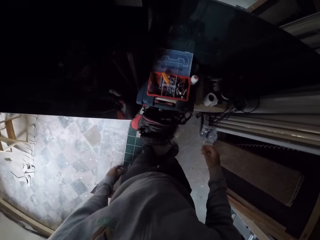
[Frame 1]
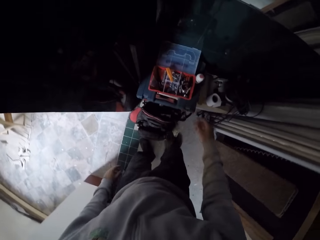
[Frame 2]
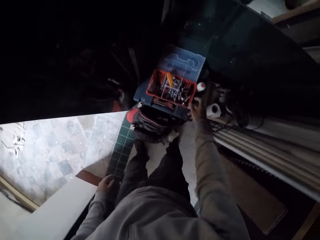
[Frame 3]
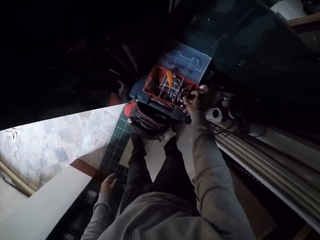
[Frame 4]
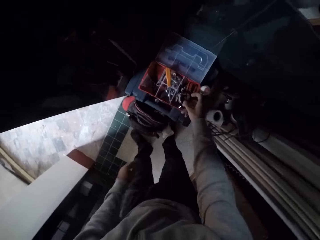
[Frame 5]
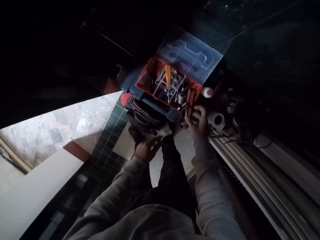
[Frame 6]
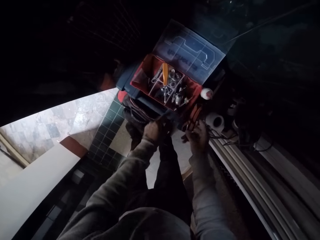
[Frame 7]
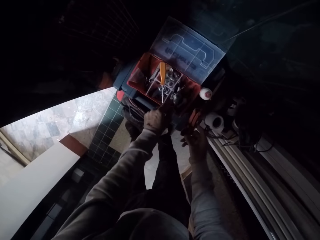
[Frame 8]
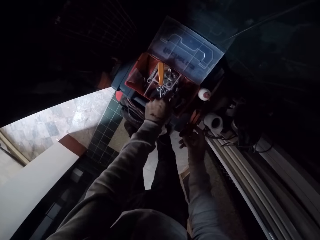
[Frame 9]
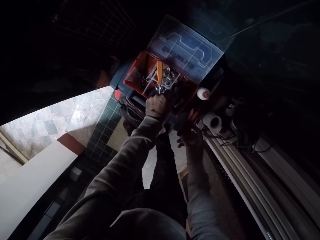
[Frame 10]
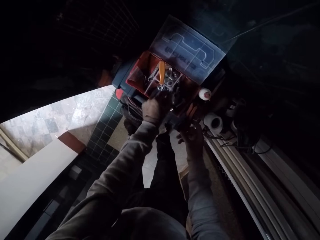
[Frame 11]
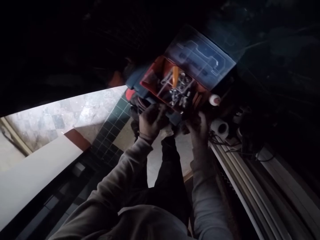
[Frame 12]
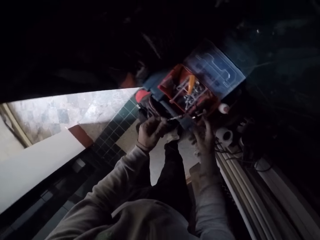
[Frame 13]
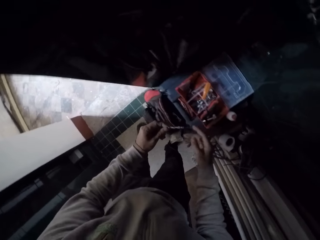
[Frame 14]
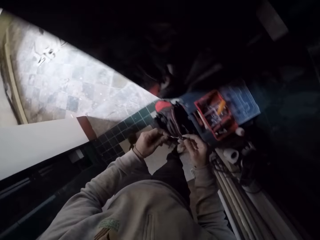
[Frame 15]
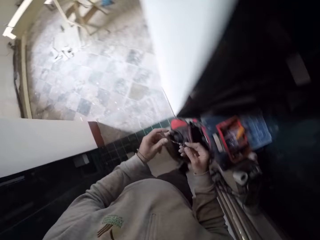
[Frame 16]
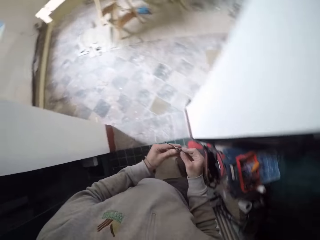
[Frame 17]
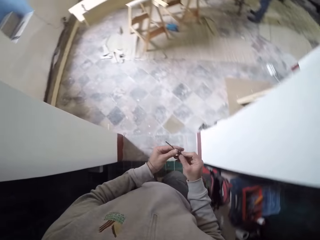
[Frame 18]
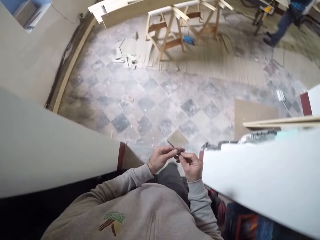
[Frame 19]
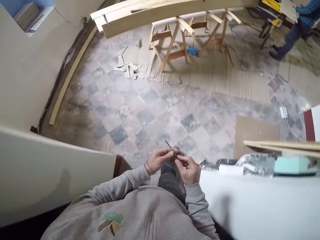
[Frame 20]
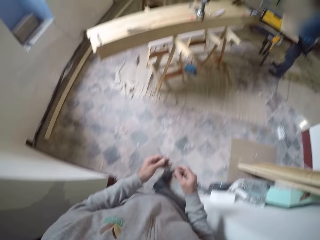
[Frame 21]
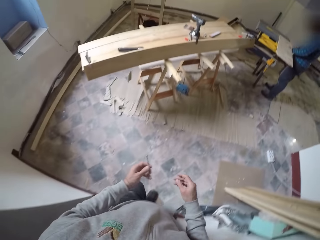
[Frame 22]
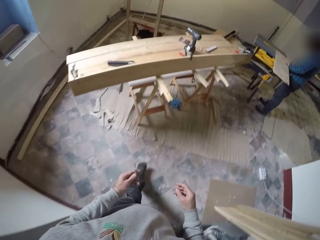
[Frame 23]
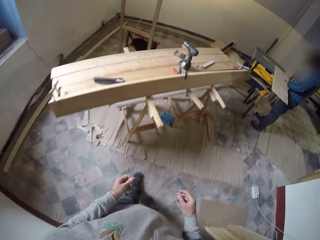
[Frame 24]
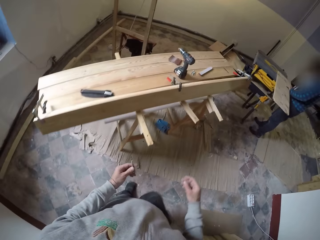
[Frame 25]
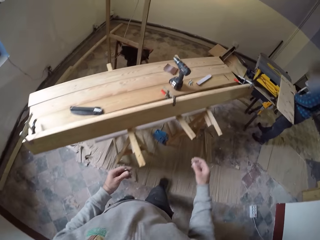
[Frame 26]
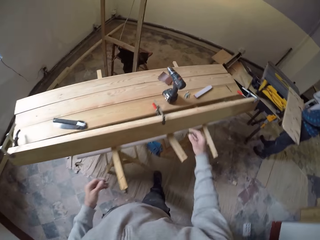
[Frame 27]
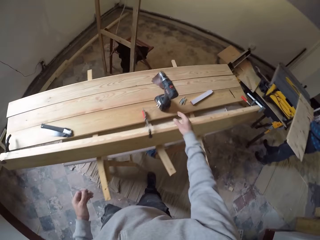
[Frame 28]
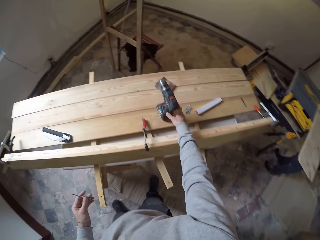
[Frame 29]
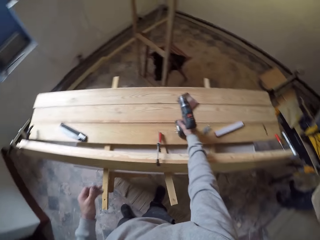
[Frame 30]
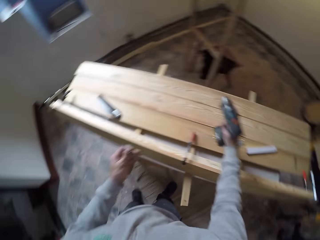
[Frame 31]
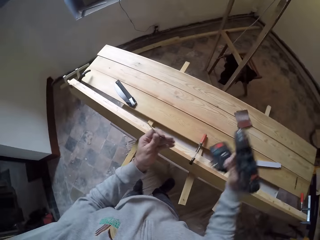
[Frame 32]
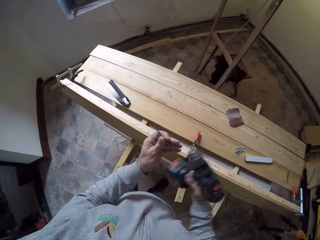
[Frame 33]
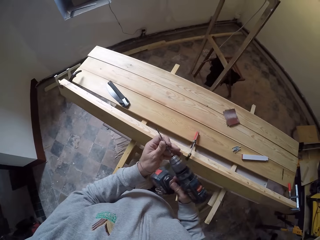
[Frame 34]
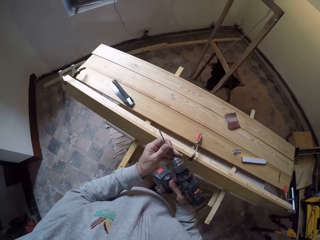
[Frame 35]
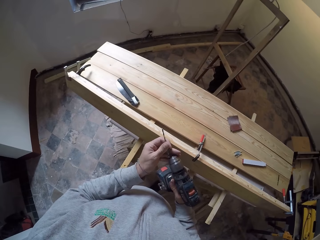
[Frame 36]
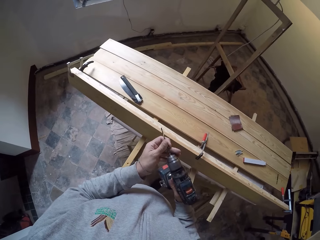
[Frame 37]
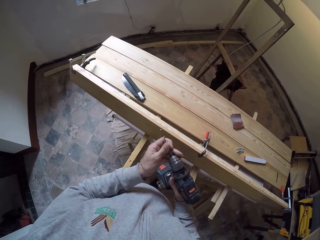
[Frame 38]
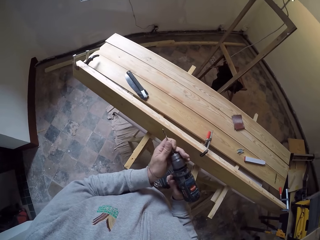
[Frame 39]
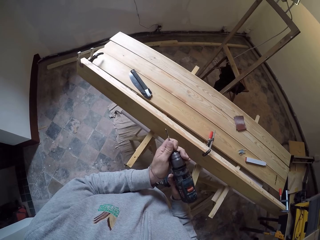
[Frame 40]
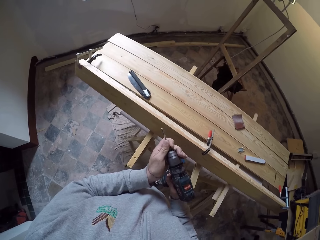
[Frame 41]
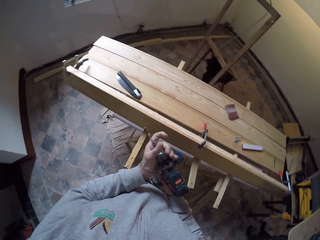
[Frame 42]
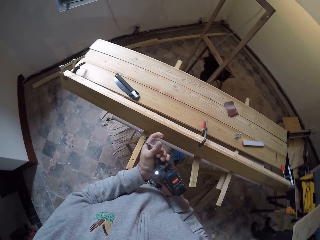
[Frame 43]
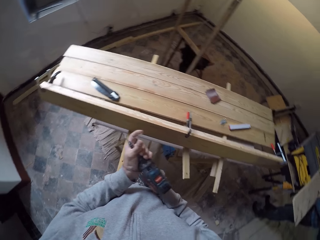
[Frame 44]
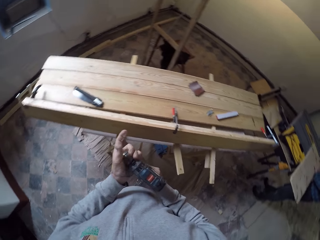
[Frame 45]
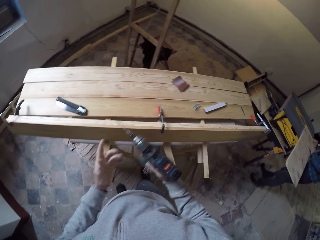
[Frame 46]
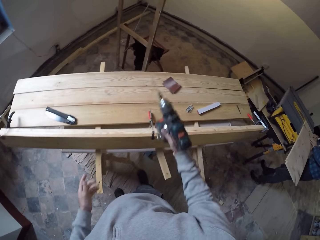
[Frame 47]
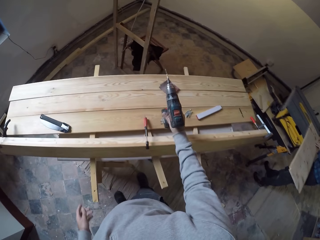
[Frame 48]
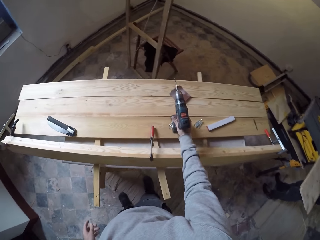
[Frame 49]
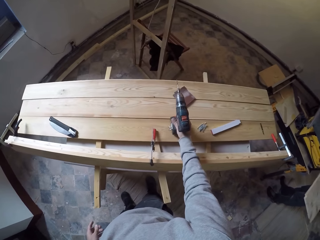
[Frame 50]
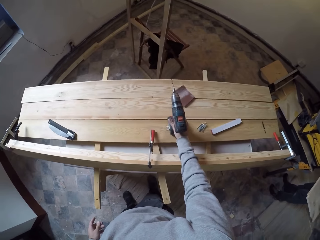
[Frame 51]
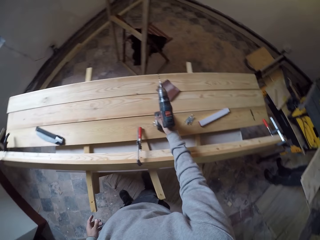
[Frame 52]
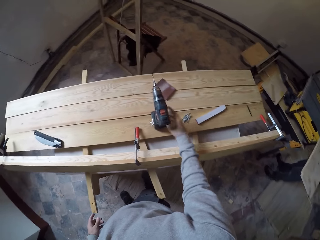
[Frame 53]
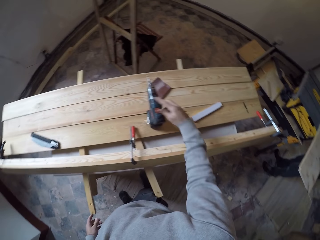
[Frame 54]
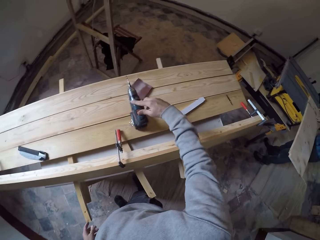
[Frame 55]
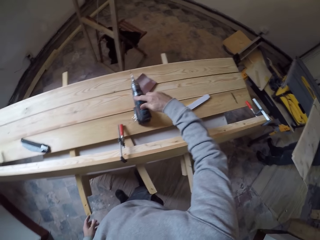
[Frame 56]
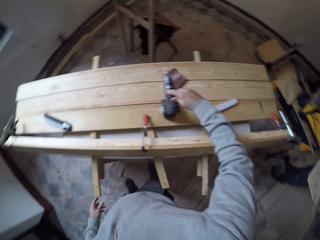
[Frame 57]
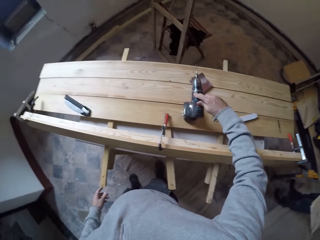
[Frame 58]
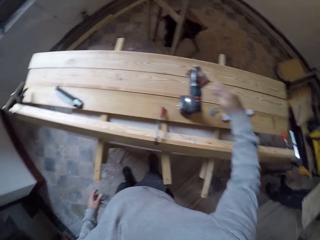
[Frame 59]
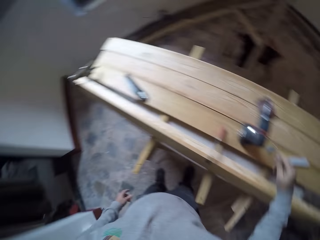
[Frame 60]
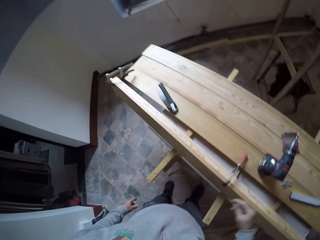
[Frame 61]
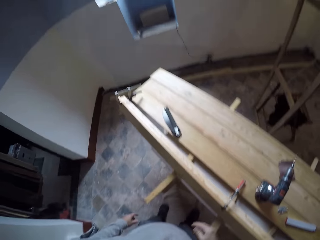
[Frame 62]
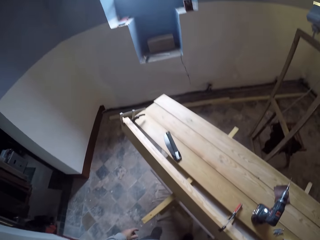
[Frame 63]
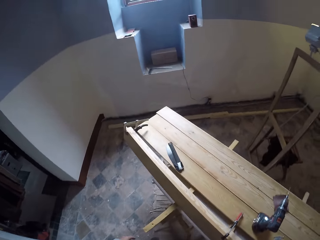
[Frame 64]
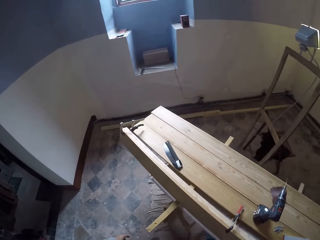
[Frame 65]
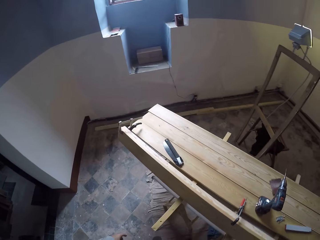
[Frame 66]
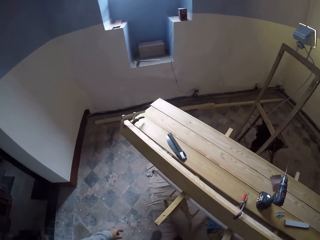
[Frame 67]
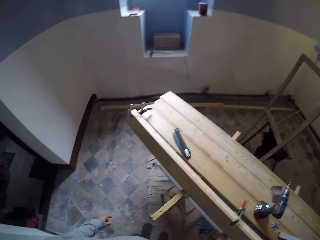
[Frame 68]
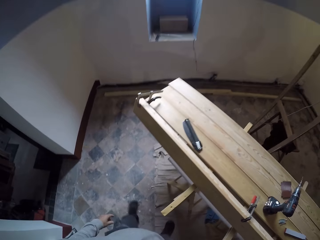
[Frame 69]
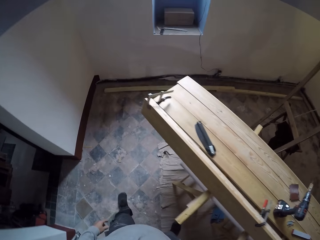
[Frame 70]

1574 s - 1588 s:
The camera wearer walks to the other room. They pick up a plier from the tool box in the room. They pick up a screw driller or drill bit from the tool box. They place the plier back in the tool box. They walk back to the other room. They pick up the drilling machine from the wood. They fix the drill bit to the chuck of the machine. They put the drilling machine on top of the wood. They switch a button on the drilling machine.

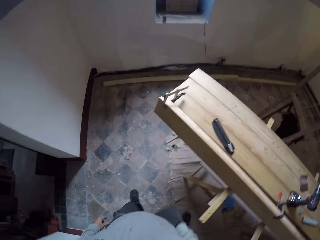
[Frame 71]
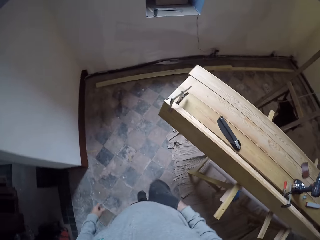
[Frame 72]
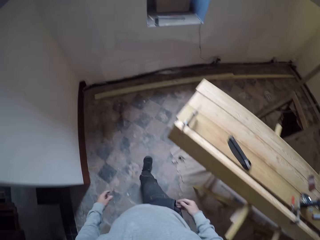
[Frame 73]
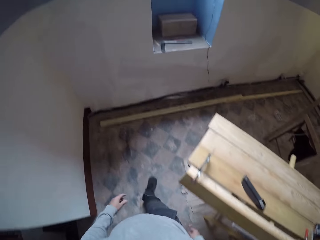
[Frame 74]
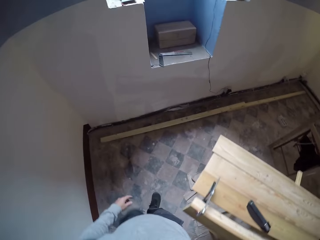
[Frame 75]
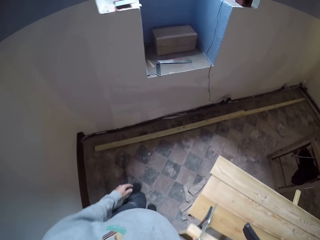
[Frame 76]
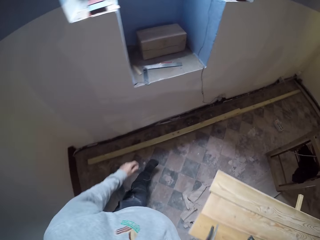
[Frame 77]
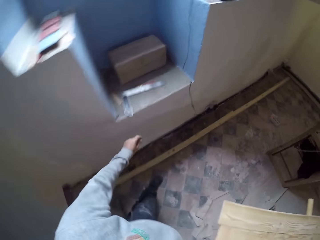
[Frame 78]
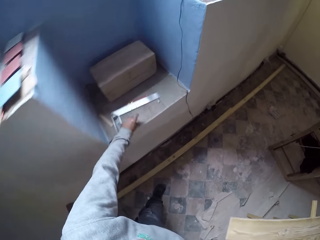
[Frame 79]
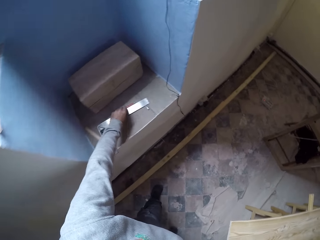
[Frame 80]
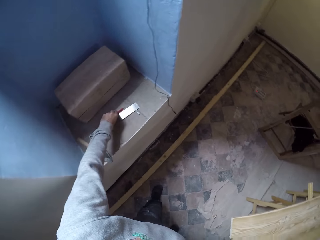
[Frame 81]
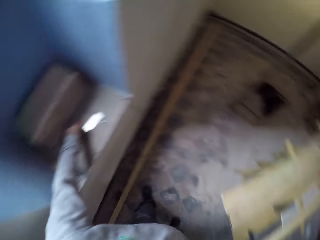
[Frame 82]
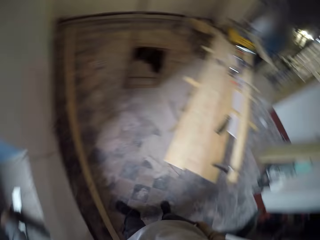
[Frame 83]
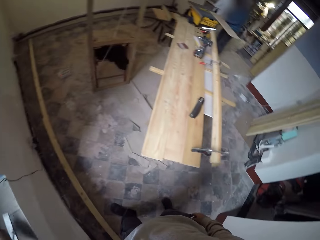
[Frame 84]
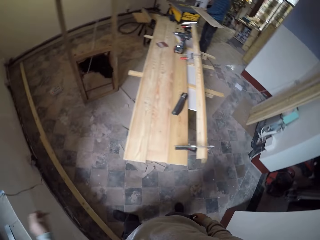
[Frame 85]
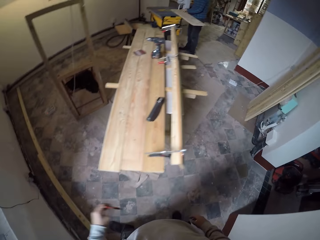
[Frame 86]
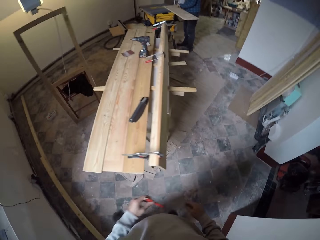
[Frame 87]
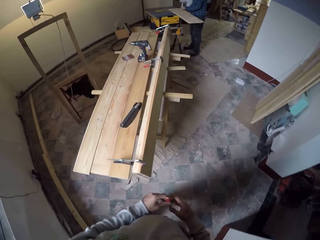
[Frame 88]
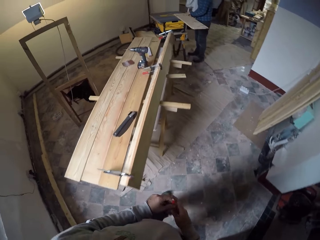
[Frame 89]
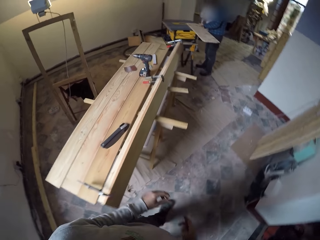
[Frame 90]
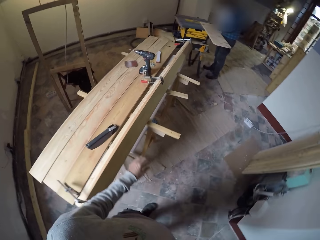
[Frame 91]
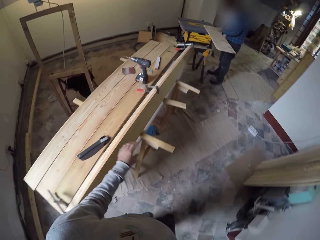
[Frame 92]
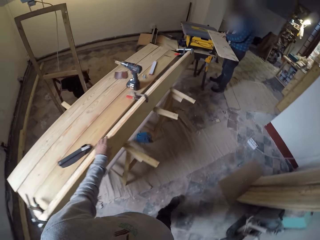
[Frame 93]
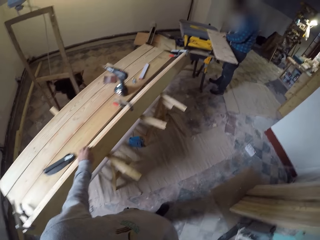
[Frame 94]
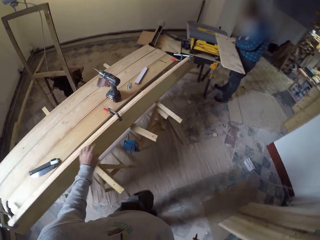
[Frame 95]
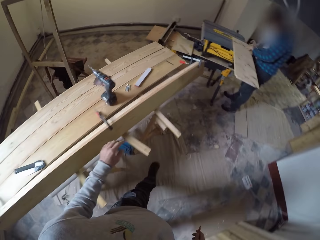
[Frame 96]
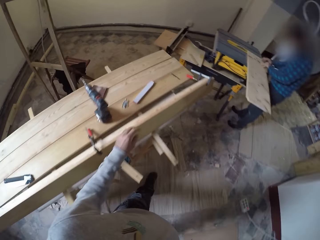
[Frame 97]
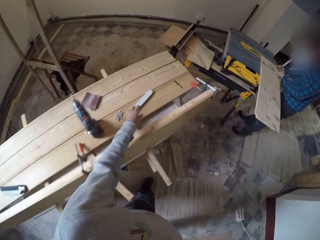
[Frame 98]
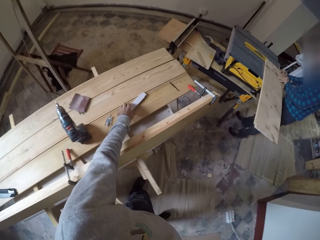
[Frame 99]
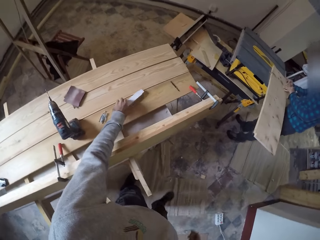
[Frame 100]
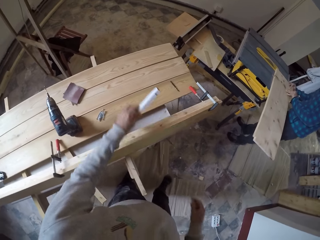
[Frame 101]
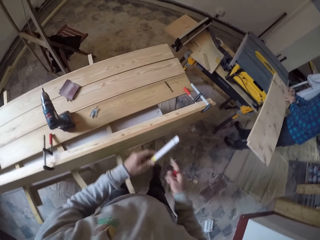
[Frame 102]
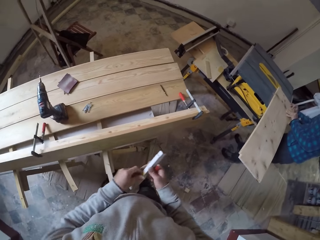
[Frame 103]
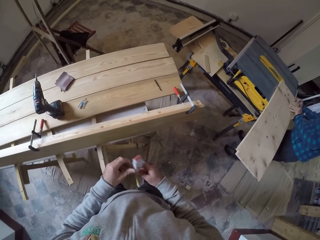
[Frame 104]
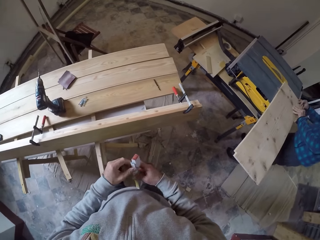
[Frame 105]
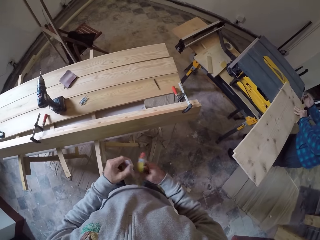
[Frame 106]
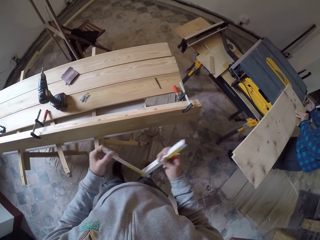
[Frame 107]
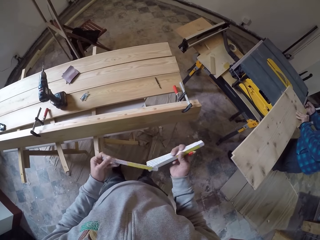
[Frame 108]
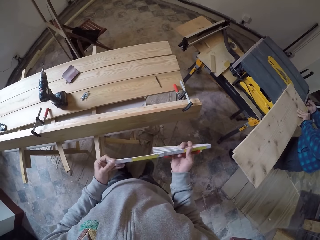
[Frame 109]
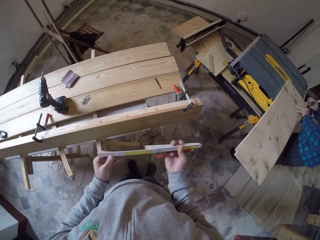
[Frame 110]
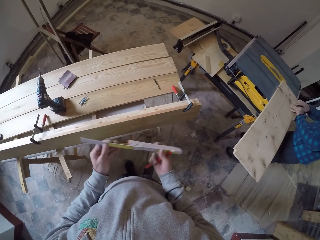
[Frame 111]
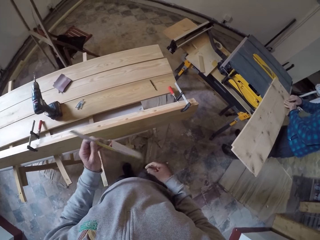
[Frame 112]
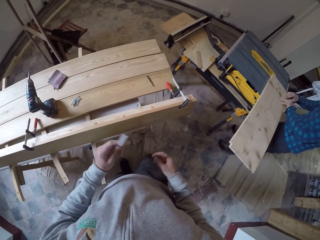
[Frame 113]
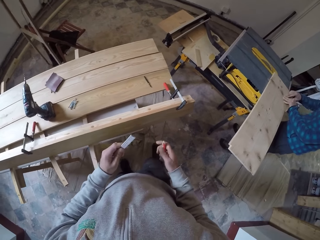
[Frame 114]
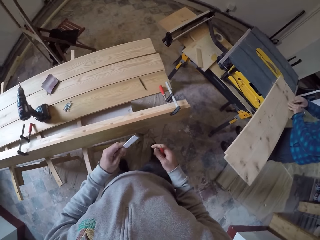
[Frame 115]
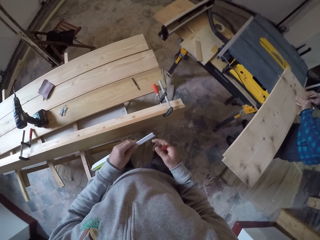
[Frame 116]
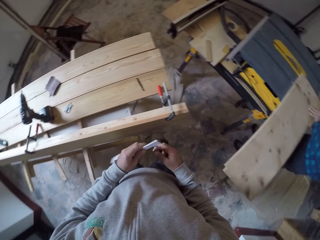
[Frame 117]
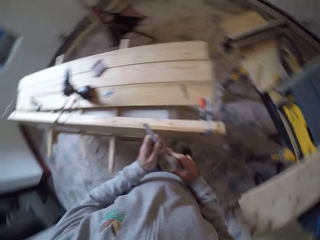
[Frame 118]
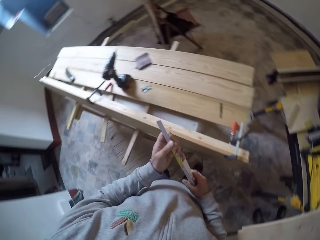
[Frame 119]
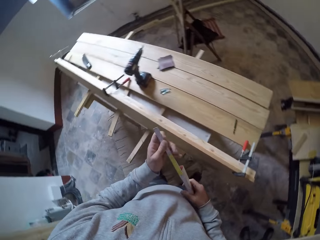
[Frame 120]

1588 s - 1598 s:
The camera wearer walks to the partitioned wall. He picks up the measuring square or try square ruler from the partitioned wall. He turns around. He walks back to the wood. He picks up a measuring gadget or folding rule from the wood. He passes the measuring gadget to the other hand. He opens the measuring gadget in his hands.
